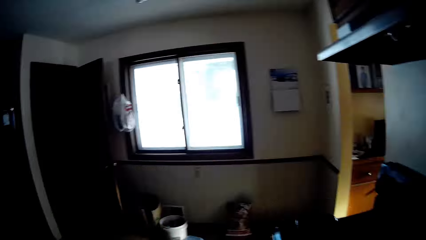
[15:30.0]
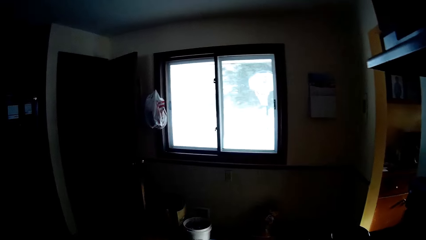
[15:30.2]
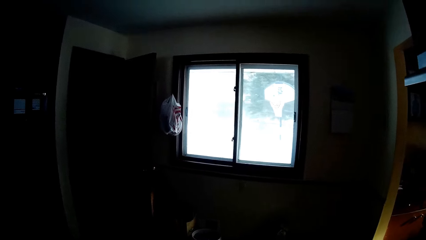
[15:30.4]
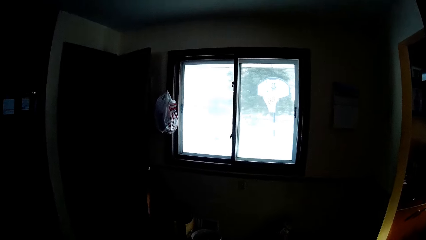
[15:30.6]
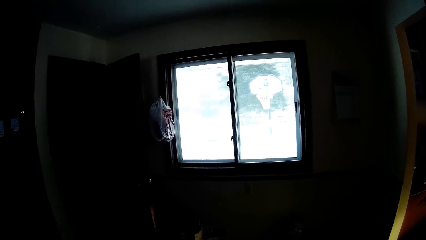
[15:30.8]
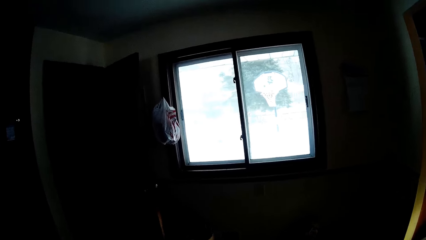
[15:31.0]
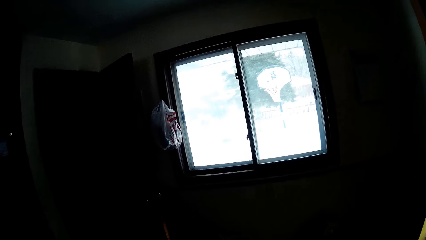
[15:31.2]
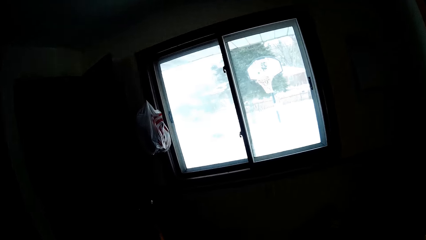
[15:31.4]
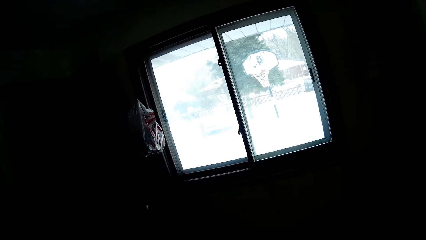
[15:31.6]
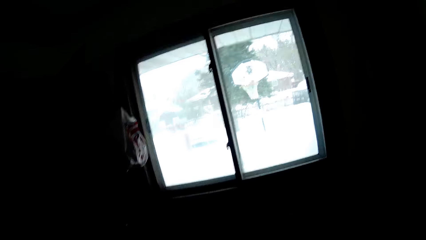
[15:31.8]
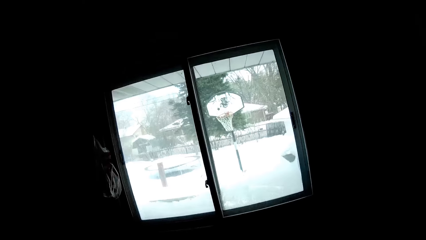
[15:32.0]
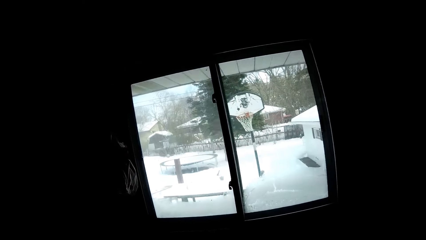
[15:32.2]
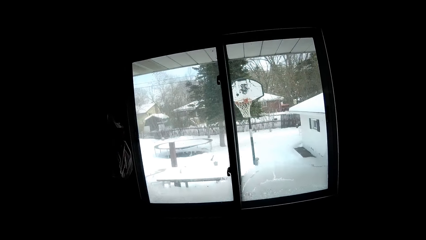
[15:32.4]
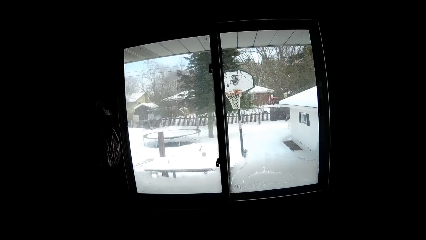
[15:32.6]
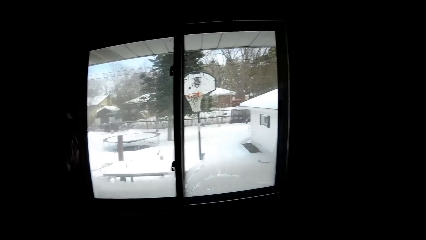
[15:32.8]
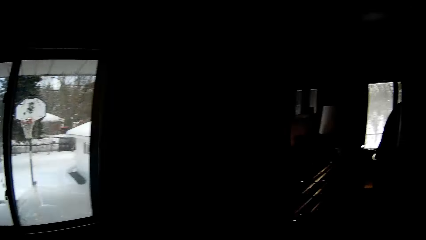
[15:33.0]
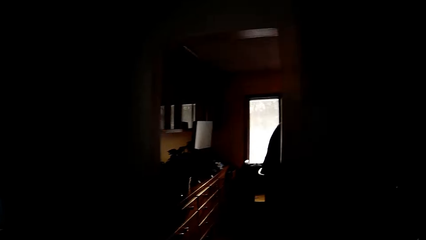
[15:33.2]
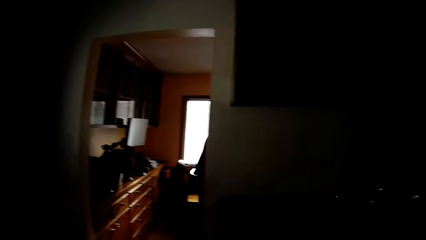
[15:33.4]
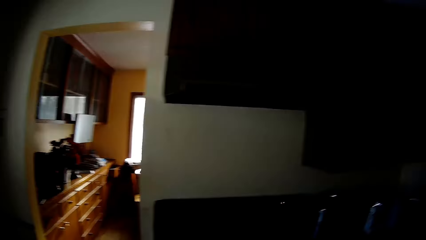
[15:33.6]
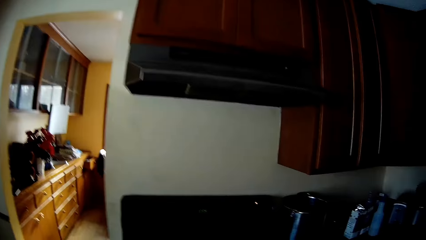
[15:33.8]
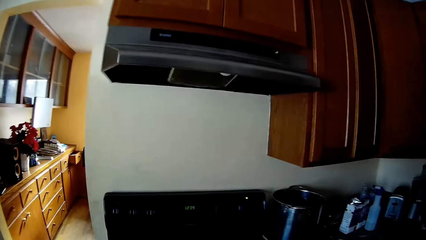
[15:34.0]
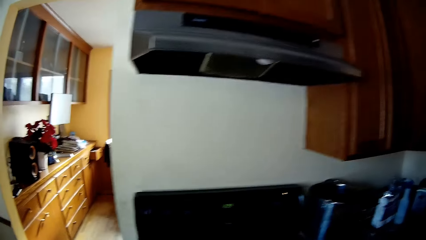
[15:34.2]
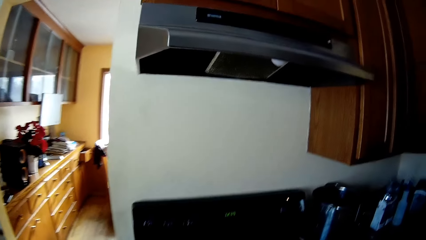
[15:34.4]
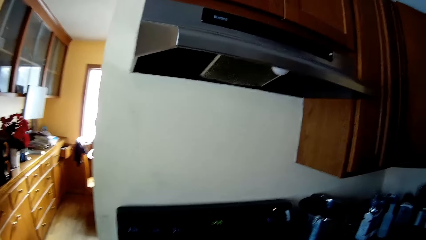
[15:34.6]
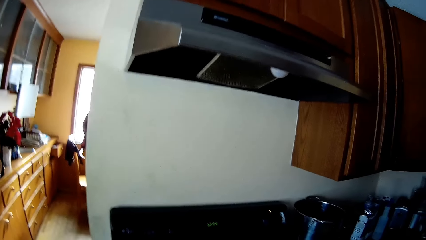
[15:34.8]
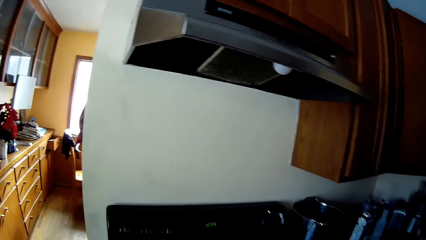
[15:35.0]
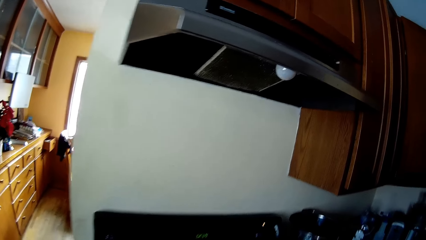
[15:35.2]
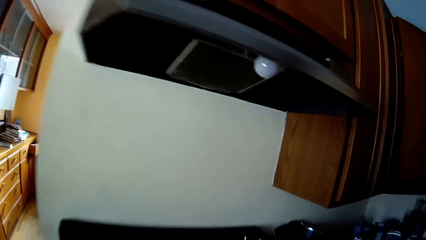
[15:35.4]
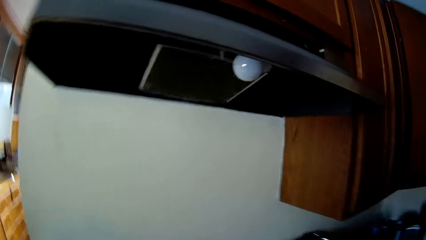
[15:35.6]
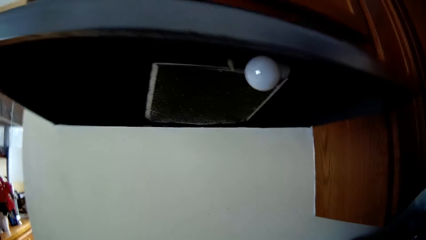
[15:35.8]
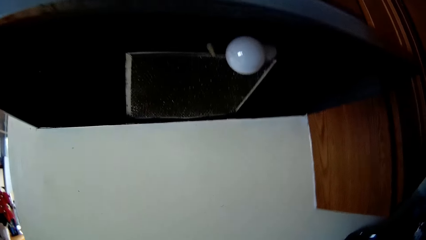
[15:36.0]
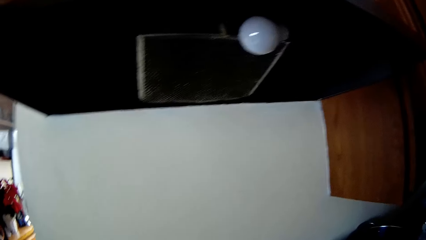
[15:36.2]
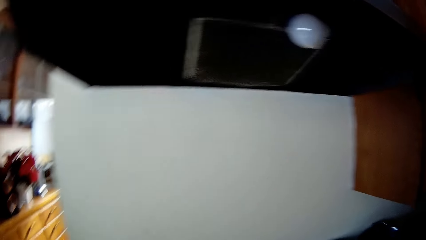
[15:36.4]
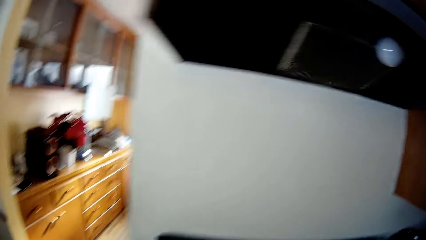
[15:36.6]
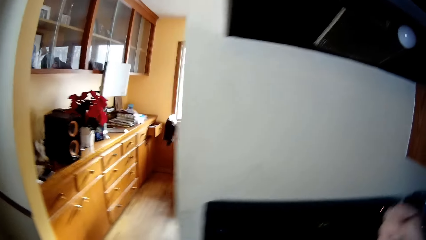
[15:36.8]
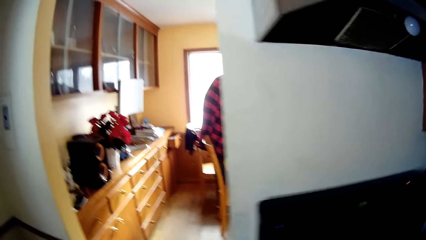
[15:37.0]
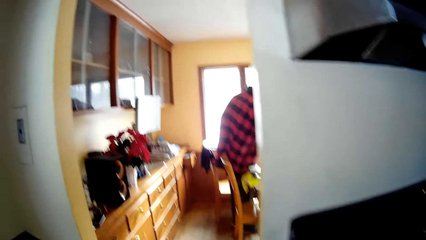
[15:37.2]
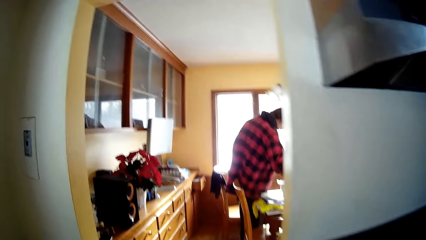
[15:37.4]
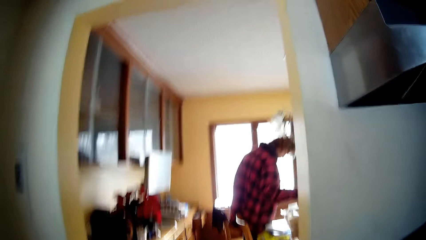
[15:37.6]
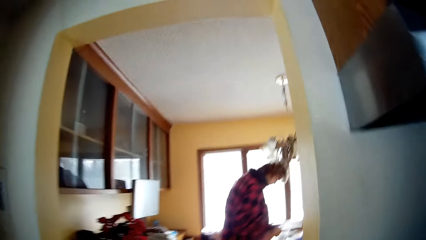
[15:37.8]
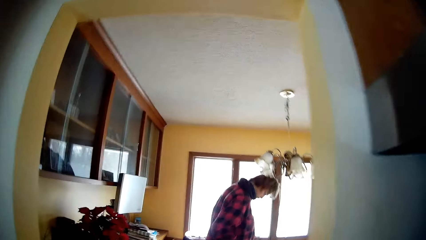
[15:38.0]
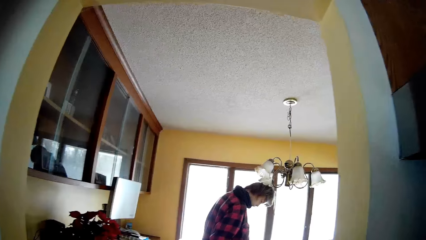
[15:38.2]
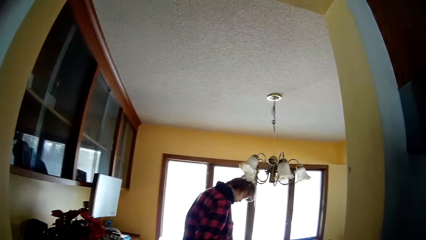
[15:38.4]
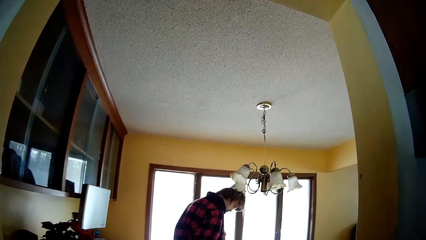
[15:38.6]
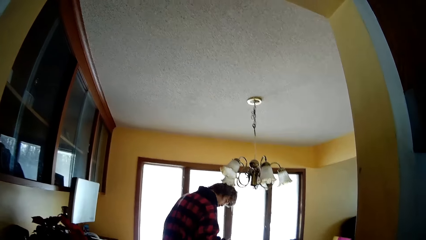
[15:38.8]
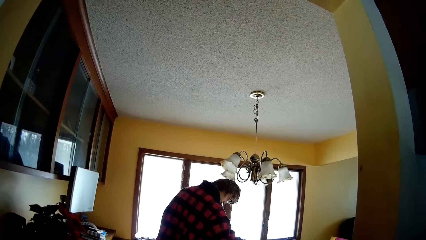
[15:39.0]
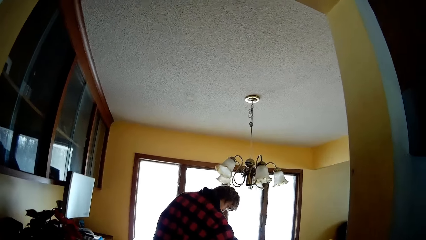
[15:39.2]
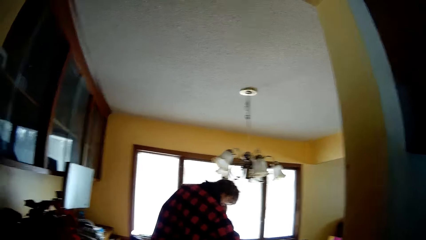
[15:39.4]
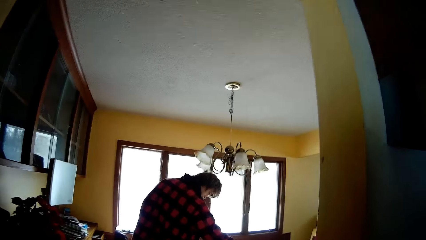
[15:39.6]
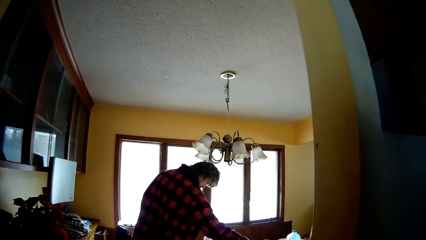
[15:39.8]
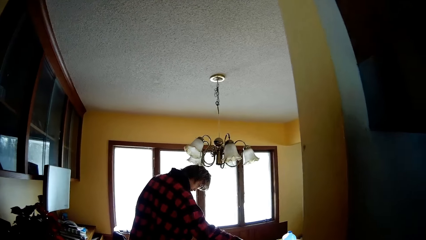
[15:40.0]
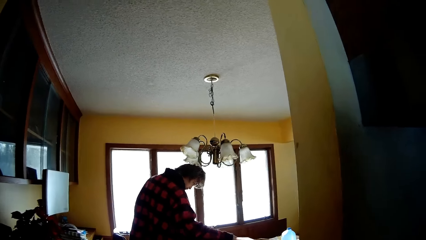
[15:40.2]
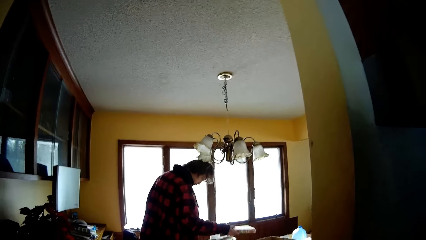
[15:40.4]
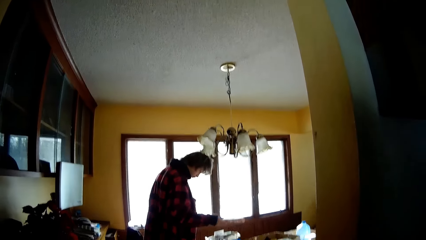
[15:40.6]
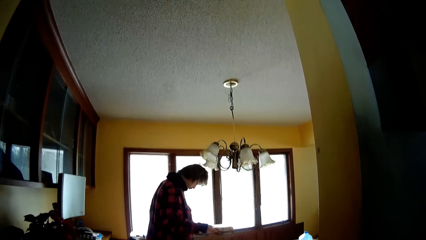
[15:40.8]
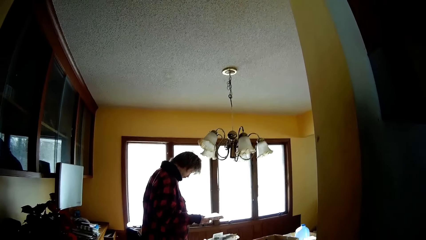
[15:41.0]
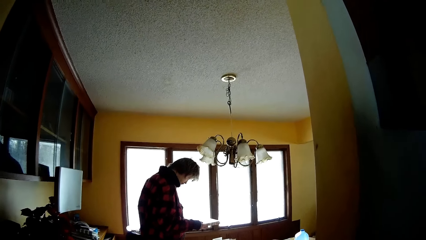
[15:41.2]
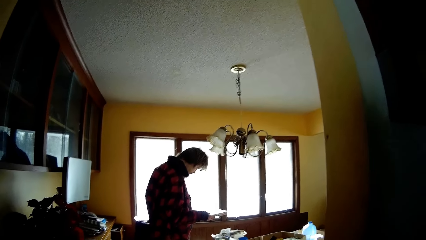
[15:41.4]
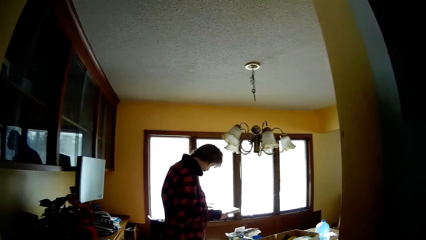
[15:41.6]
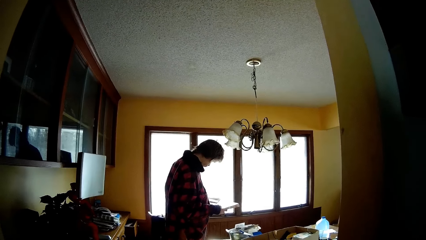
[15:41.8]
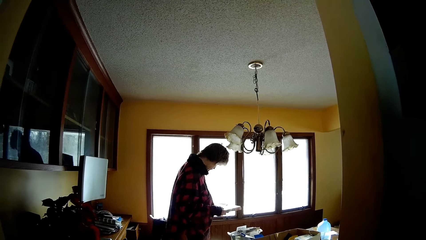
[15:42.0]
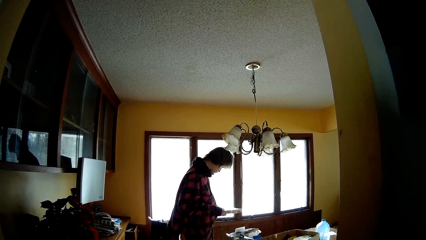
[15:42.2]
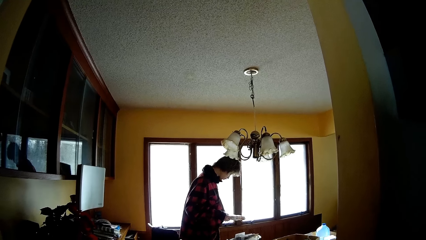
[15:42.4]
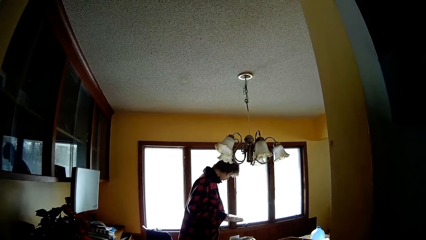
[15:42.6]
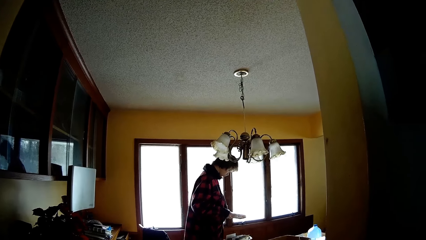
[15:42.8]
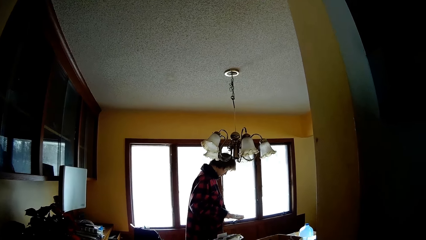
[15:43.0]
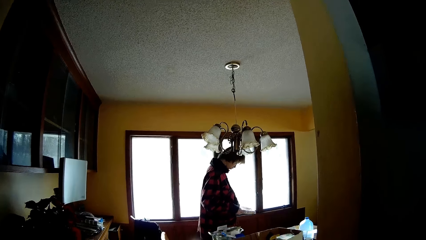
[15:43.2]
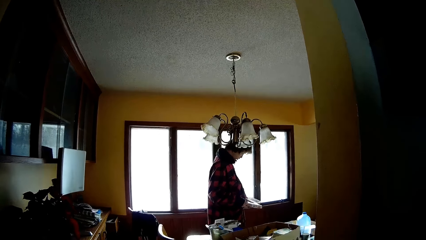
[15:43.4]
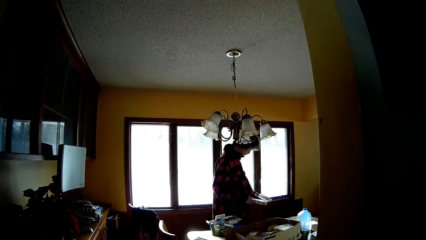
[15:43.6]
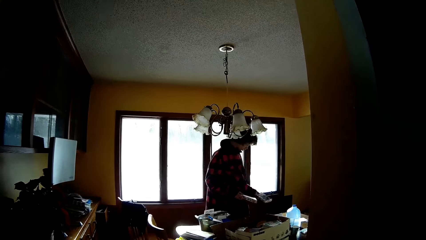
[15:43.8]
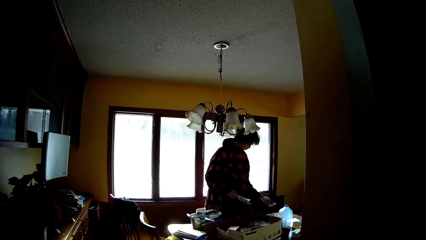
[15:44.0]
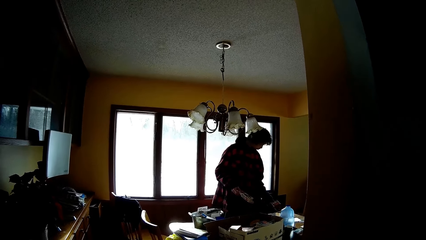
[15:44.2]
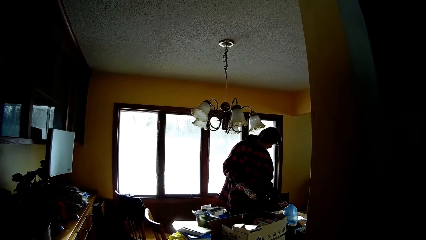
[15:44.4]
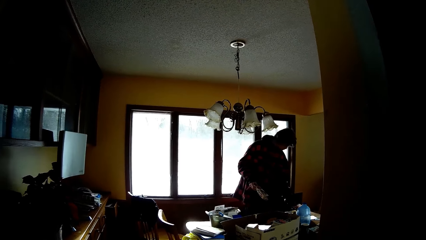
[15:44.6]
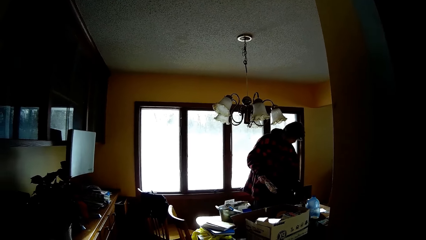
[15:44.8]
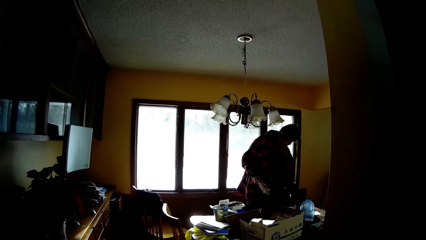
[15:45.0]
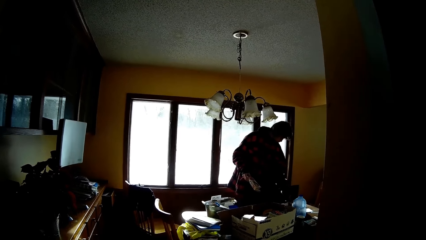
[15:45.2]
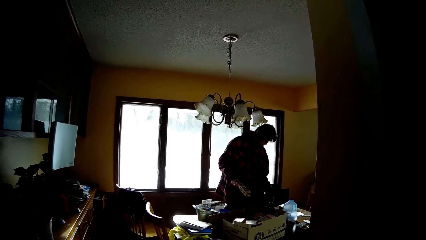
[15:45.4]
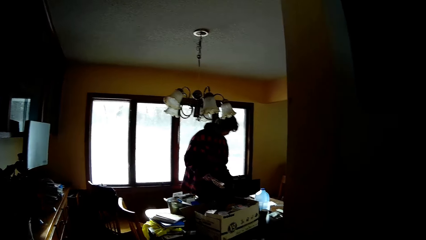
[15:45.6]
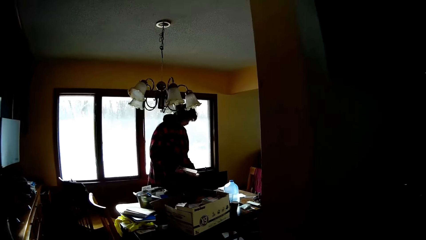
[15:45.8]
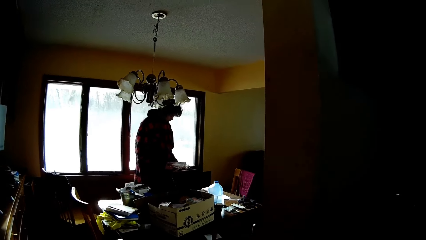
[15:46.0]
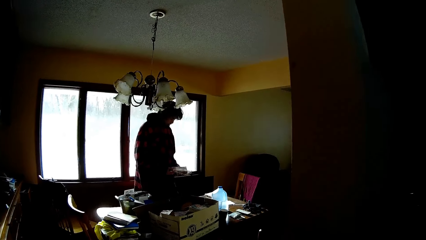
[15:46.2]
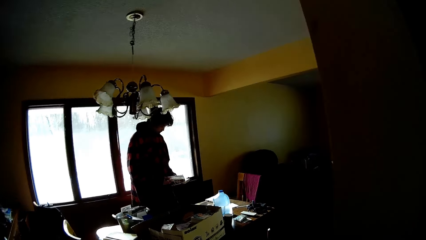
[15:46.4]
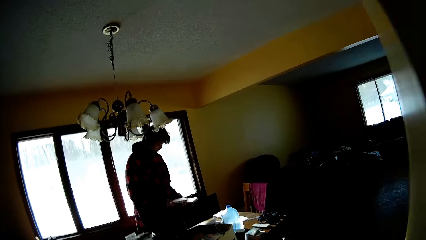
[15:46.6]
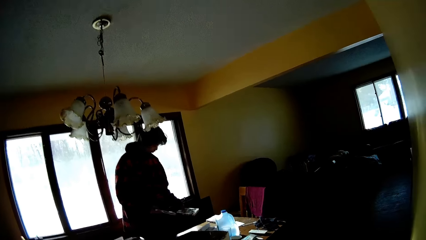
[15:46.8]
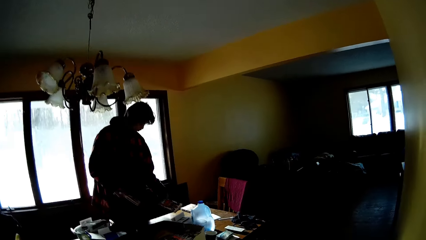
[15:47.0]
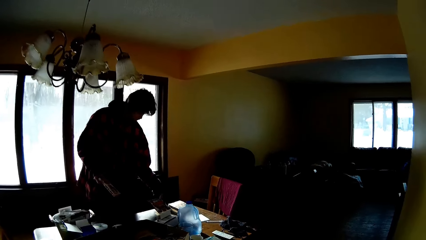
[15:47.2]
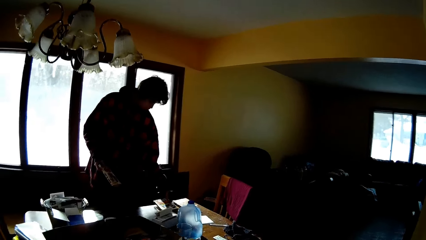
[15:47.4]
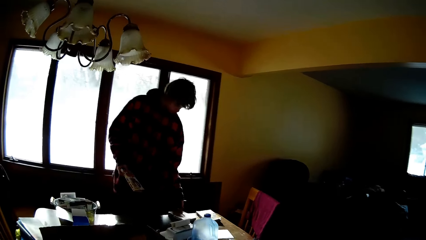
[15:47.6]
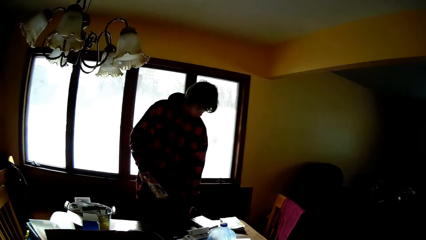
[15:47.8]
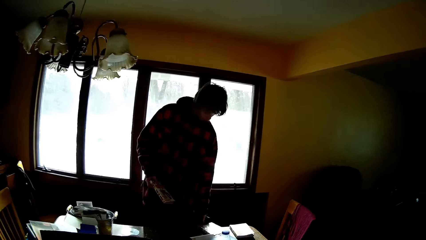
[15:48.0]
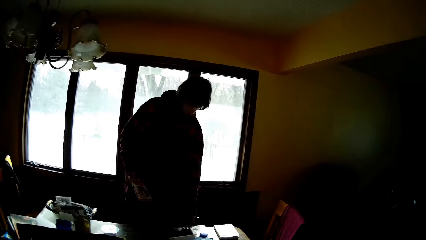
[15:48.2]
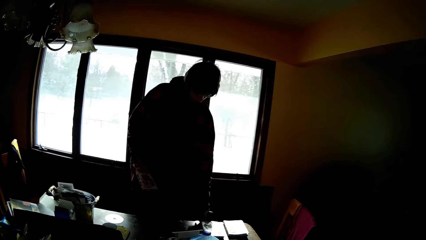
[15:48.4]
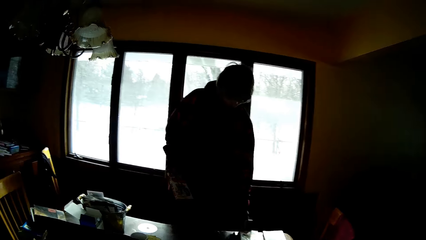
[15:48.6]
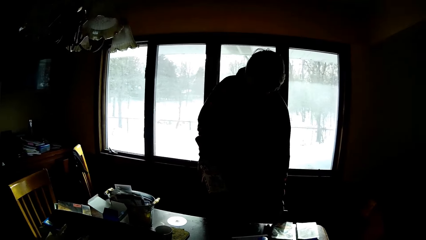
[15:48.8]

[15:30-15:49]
The camera wearer moves around. The man picks a book from the box. The camera wearer walks into another room. They look around the kitchen. The man picks a book from the box again. He looks at the book and moves around. He puts the book on the table. He puts the book on the table again.
